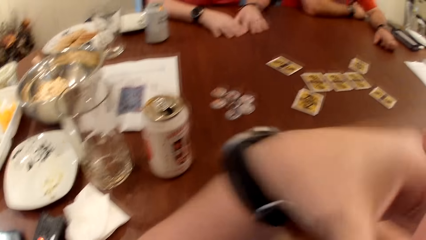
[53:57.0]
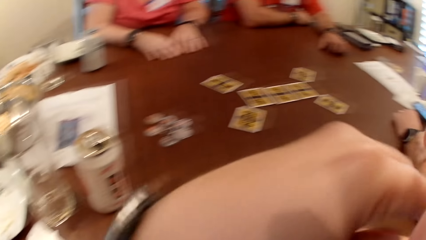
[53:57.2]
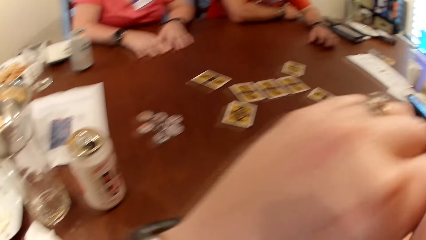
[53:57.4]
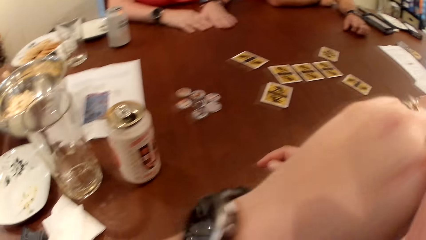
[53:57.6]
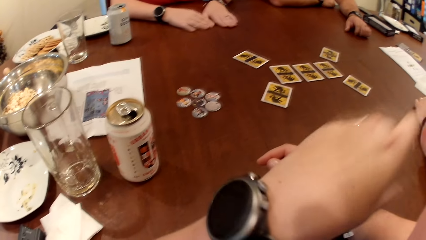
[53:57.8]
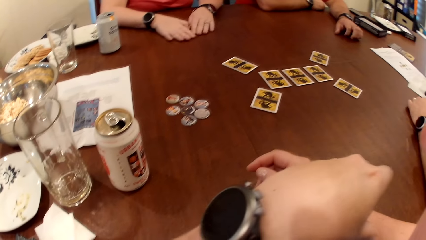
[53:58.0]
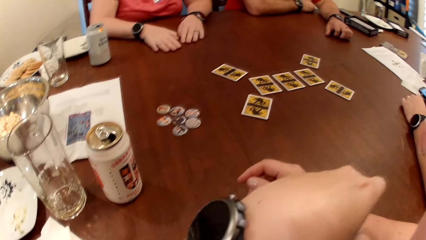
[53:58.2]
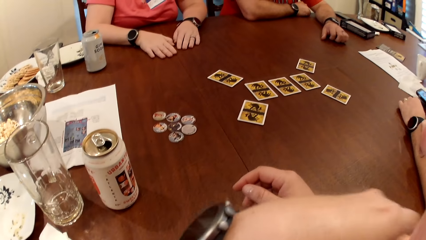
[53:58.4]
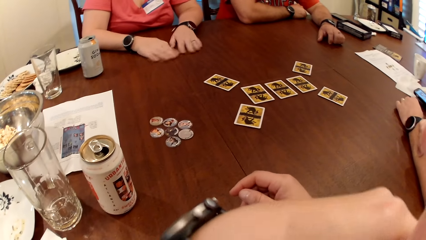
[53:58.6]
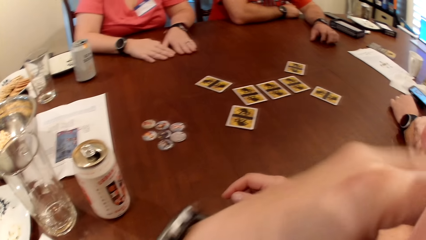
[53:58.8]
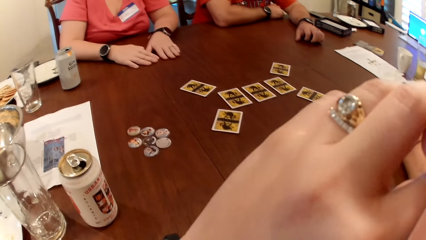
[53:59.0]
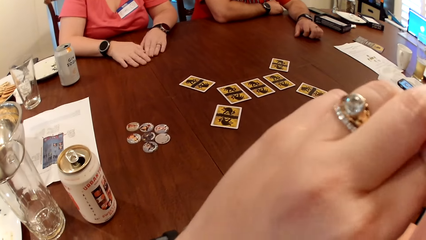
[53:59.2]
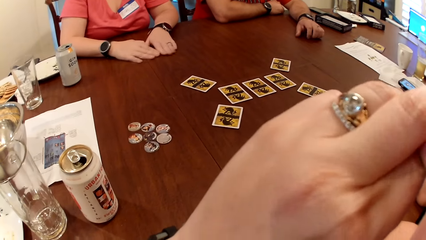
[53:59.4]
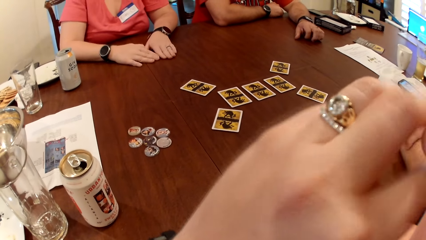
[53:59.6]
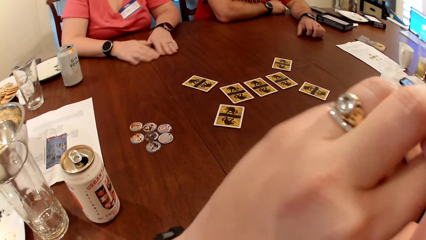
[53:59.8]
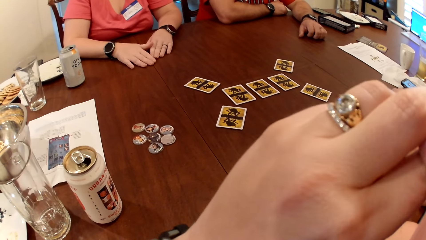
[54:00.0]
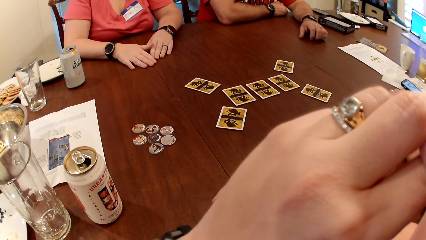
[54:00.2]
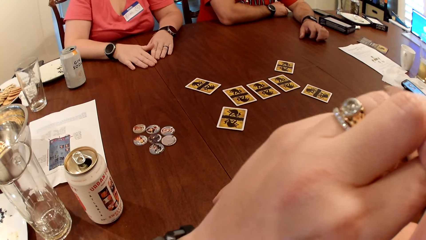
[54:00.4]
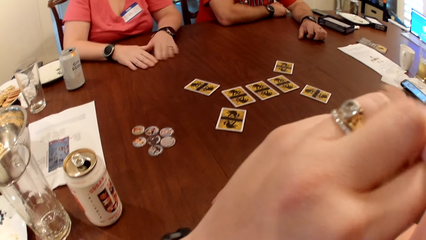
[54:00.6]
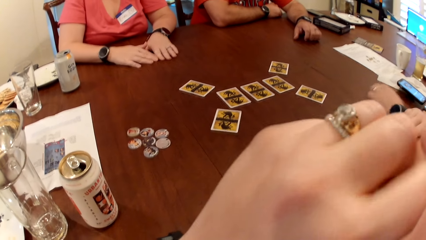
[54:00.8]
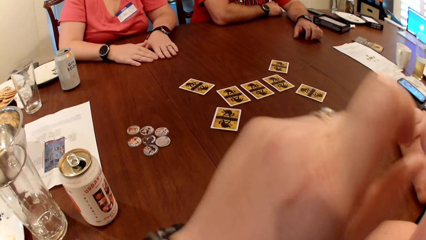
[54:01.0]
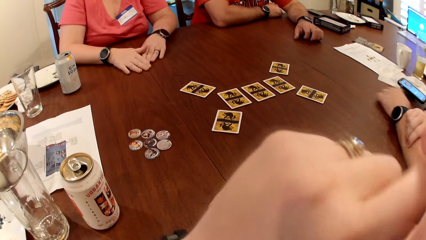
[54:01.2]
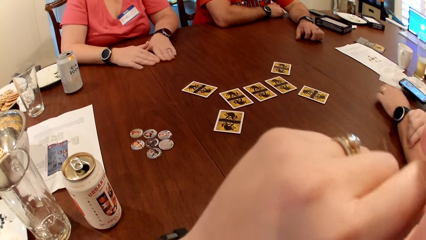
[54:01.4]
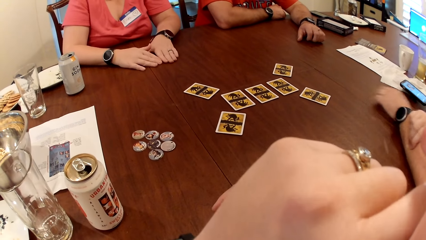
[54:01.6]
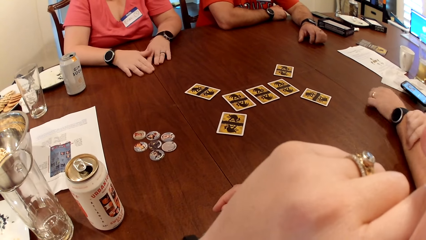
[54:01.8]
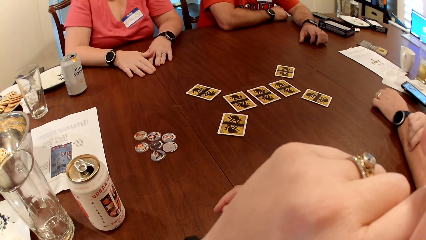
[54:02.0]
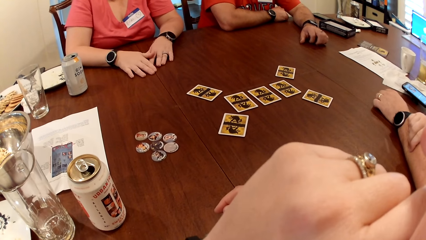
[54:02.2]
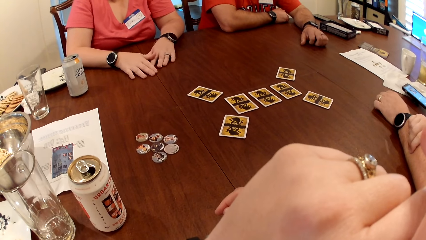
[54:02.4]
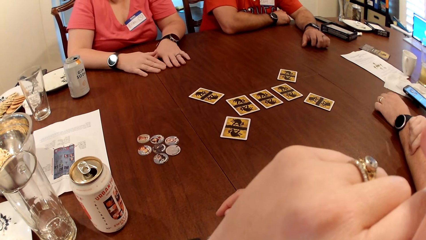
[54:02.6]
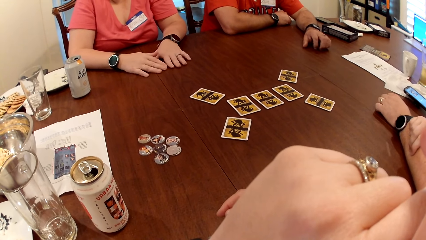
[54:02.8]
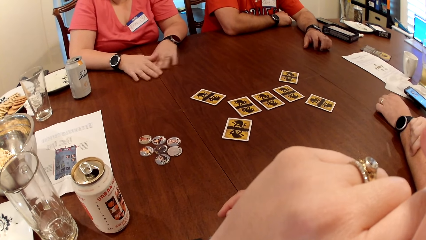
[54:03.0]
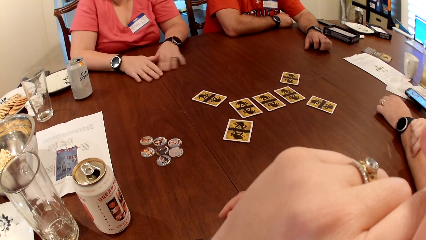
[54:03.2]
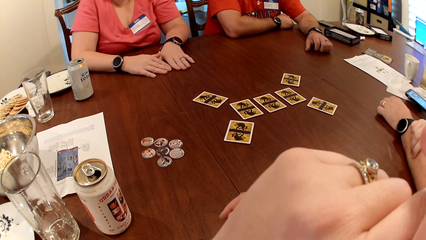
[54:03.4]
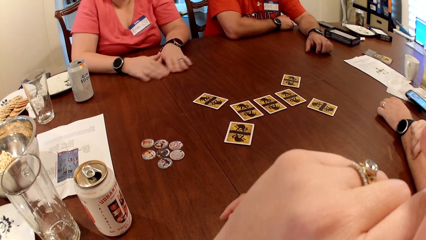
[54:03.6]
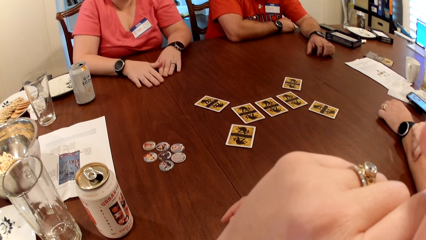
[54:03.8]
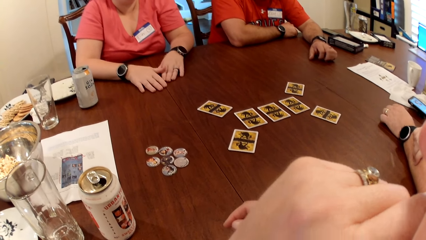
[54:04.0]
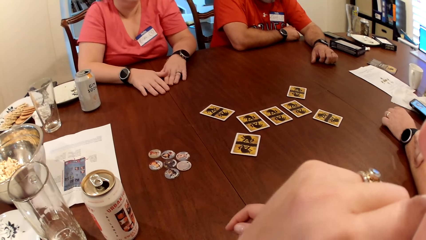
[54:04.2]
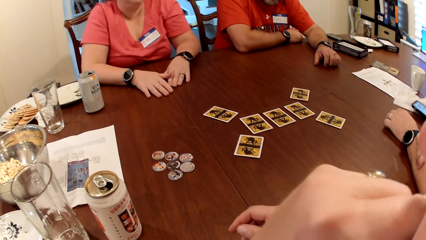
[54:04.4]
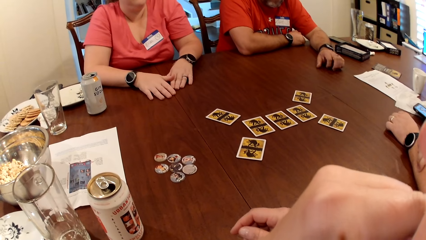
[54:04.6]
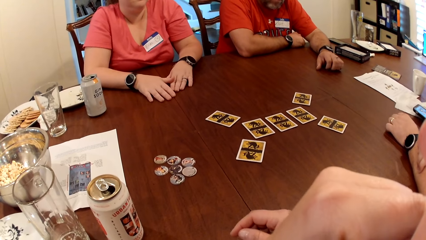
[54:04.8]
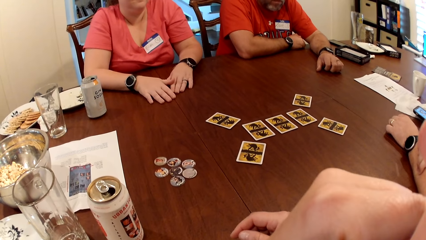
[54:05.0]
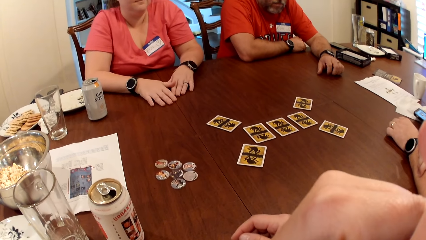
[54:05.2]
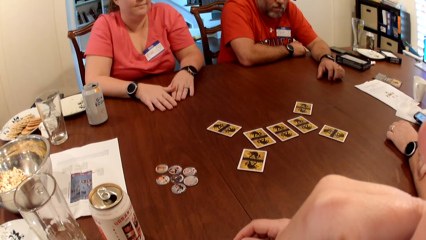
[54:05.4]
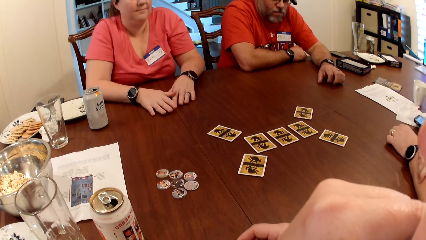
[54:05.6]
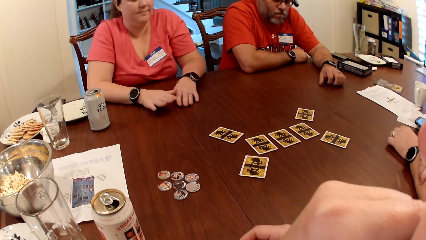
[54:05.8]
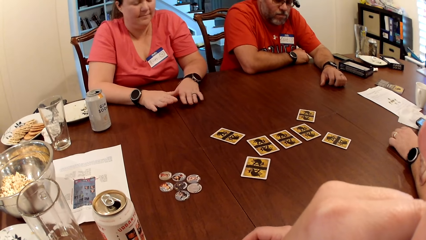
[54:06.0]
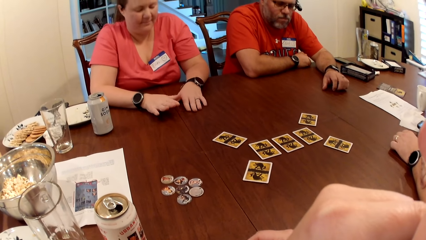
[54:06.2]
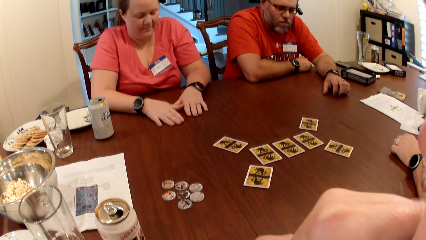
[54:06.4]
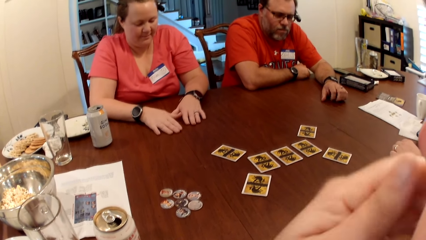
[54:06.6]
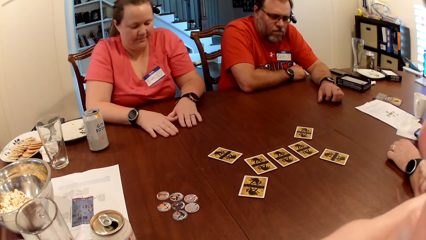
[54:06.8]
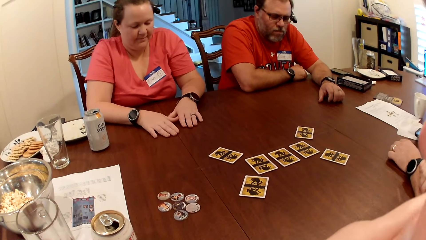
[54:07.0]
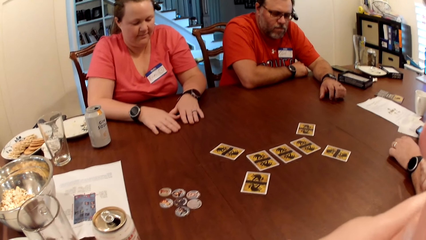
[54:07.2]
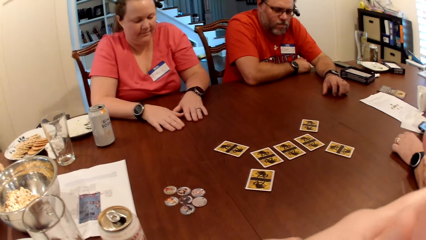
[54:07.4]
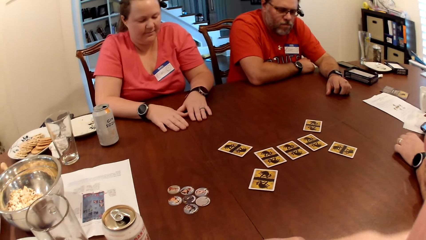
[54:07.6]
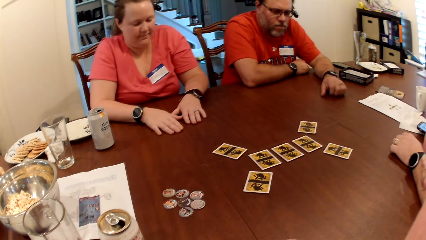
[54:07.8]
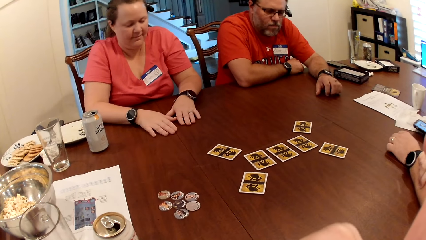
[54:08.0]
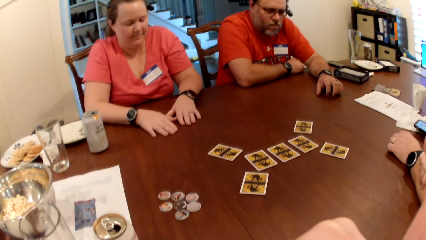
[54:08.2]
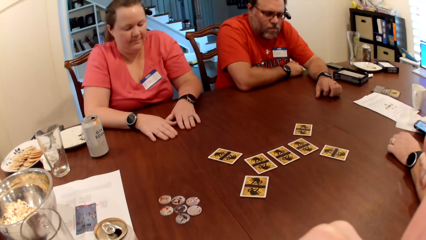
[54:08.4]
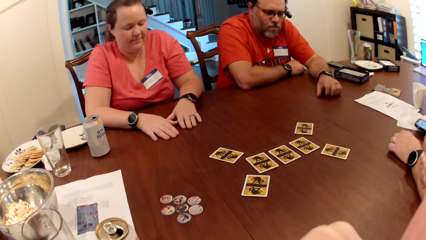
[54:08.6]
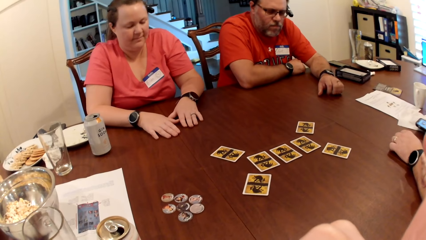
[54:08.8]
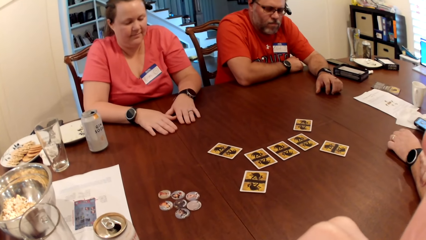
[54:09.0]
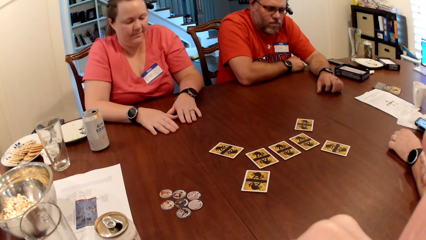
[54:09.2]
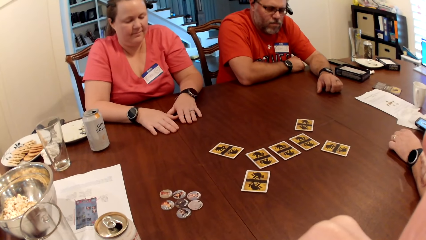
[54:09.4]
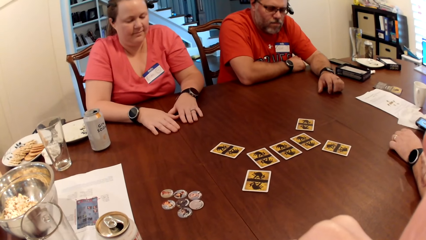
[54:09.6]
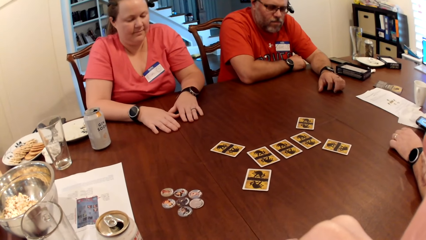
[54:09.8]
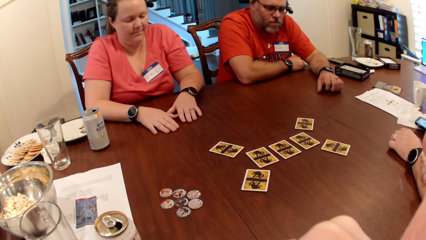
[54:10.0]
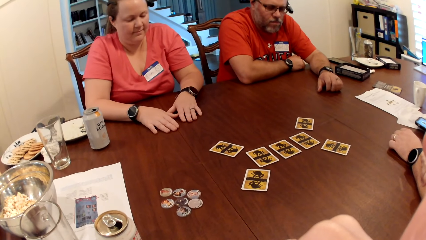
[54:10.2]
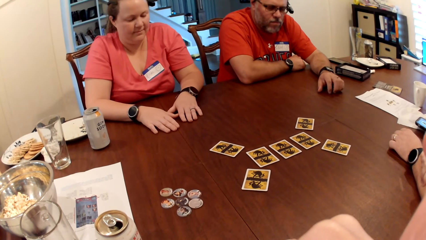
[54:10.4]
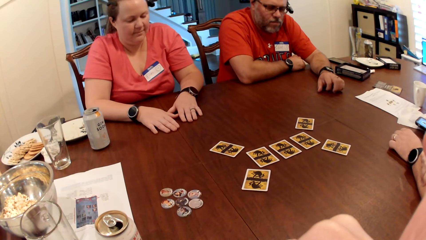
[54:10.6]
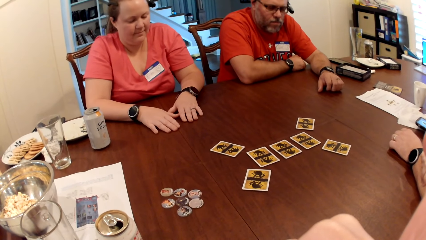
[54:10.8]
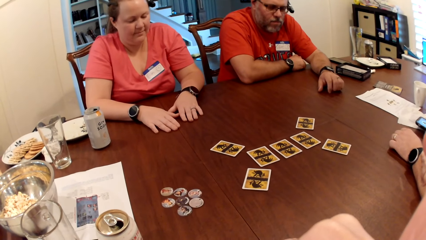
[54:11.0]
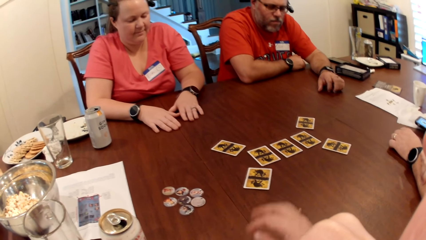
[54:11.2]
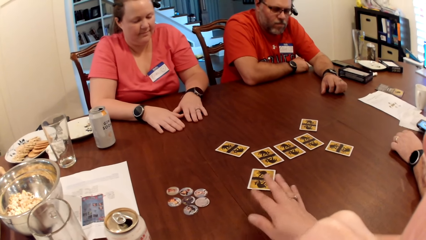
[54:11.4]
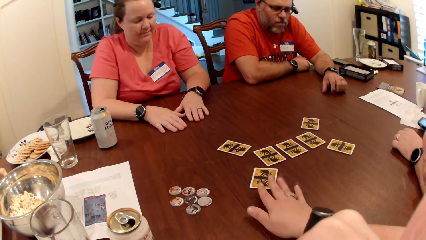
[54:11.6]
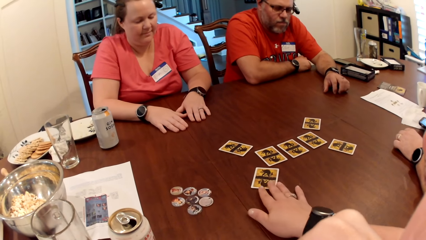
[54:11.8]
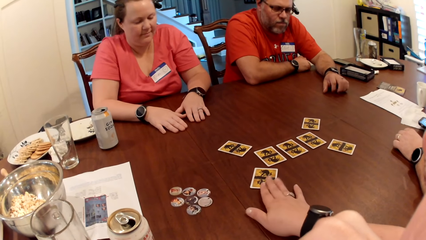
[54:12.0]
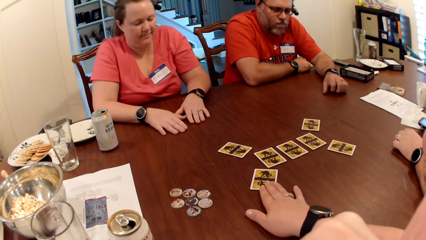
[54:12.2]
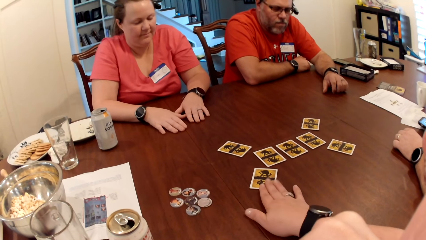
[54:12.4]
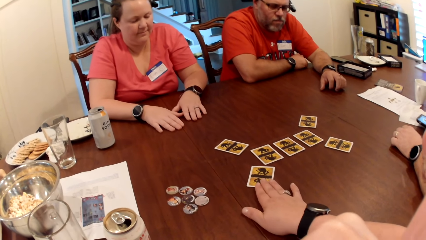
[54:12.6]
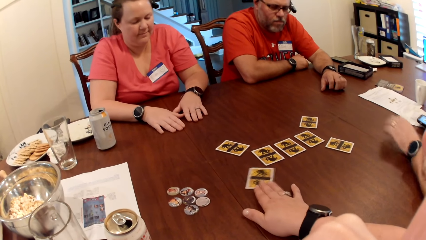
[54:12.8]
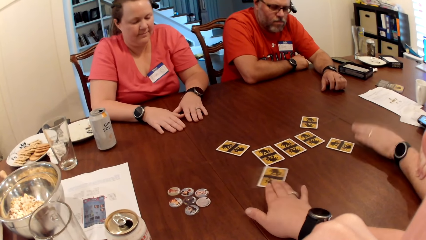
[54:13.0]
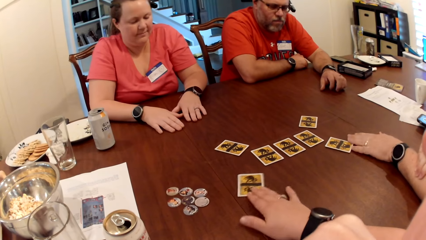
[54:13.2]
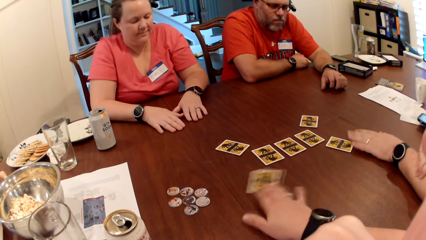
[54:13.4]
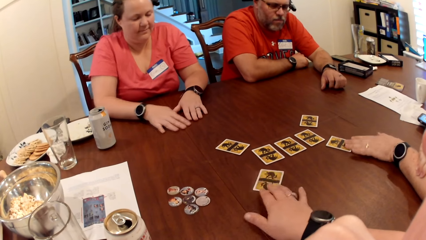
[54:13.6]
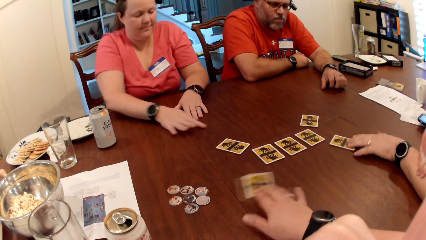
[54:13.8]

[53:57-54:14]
The camera wearer looks around. She raises her hand up. She looks around. She shakes a card on the table with her right hand. She touches playing cards.
